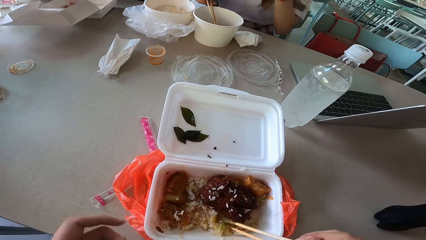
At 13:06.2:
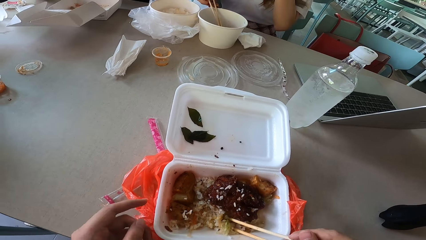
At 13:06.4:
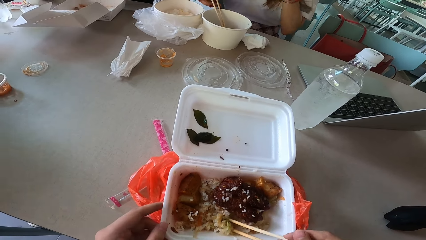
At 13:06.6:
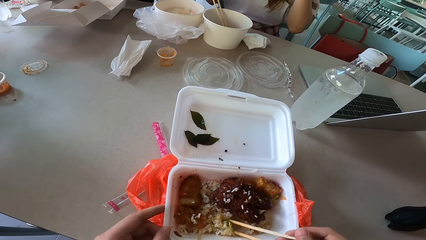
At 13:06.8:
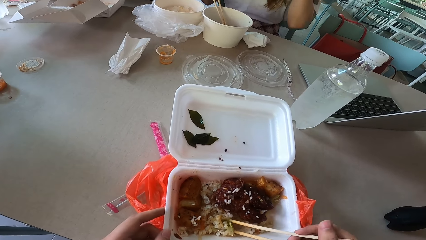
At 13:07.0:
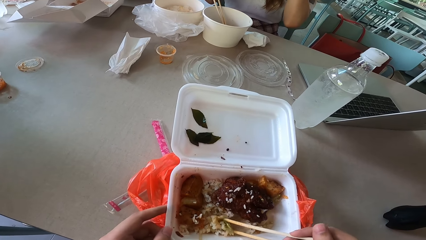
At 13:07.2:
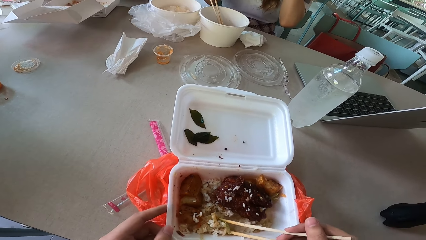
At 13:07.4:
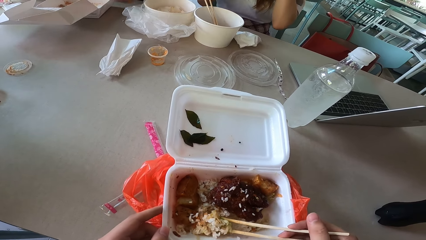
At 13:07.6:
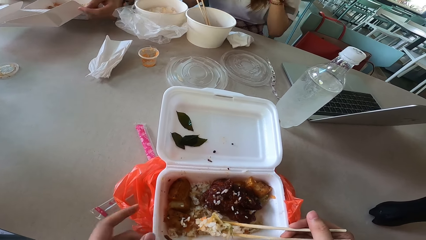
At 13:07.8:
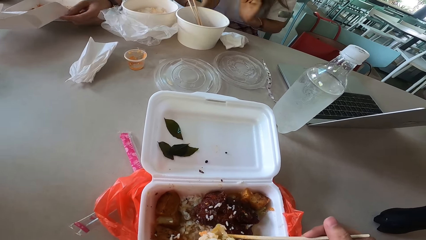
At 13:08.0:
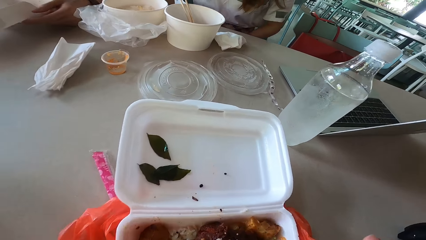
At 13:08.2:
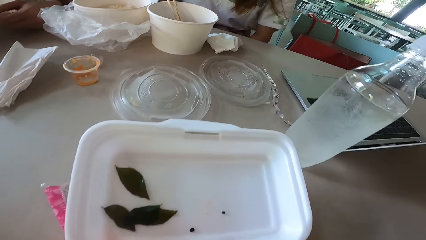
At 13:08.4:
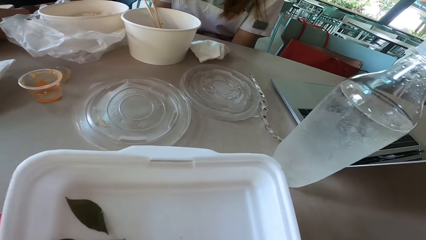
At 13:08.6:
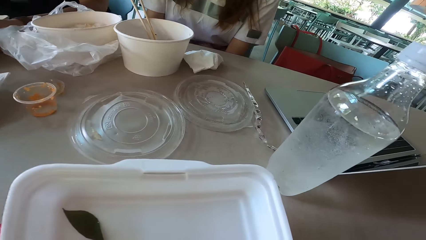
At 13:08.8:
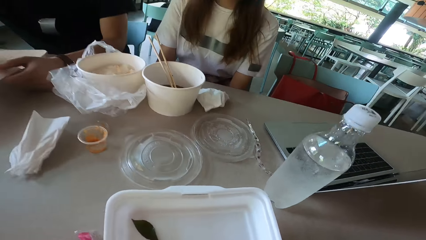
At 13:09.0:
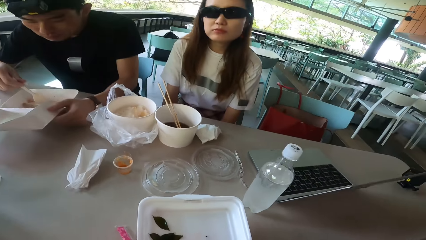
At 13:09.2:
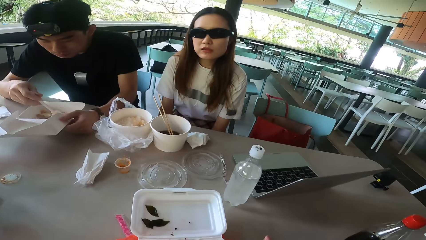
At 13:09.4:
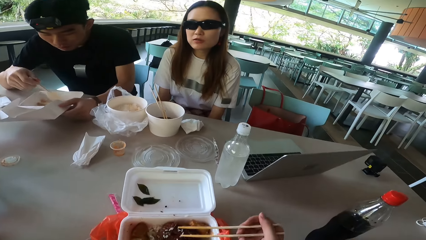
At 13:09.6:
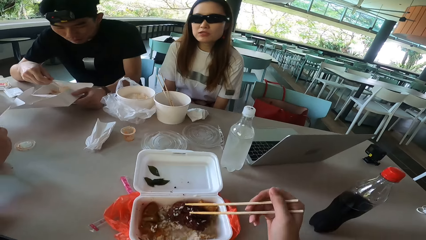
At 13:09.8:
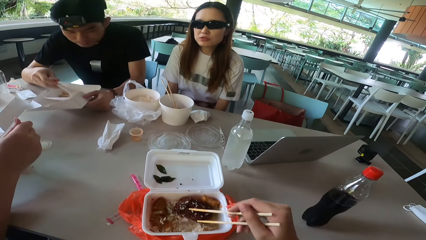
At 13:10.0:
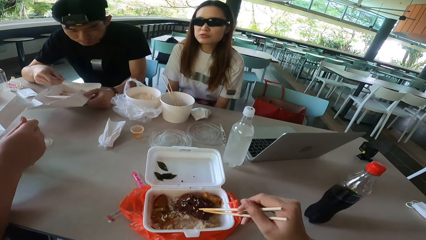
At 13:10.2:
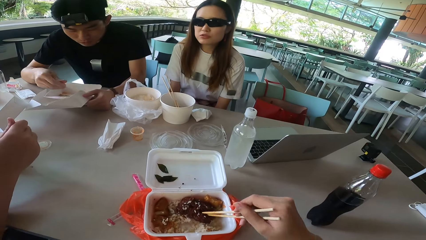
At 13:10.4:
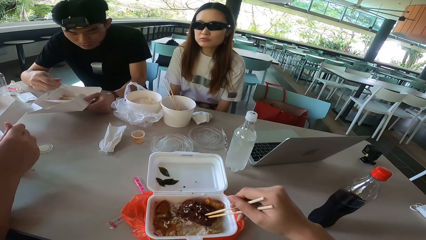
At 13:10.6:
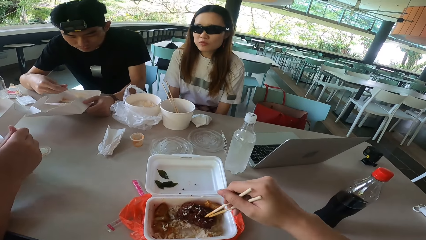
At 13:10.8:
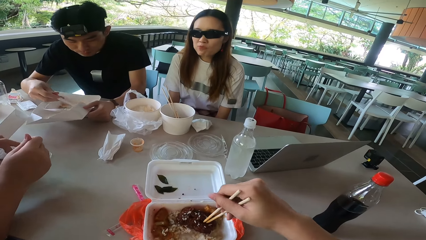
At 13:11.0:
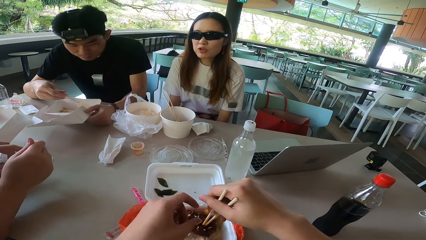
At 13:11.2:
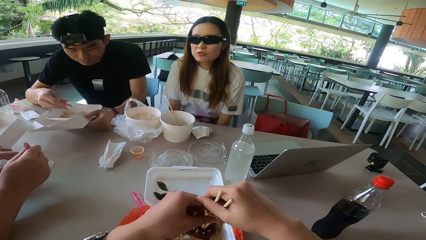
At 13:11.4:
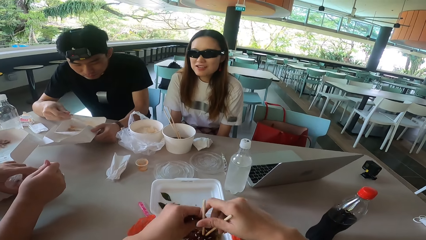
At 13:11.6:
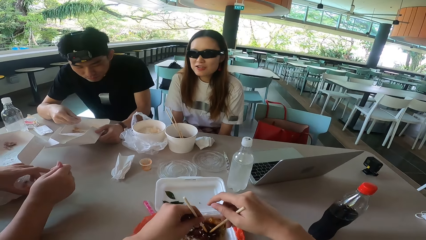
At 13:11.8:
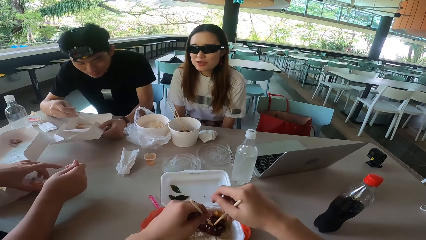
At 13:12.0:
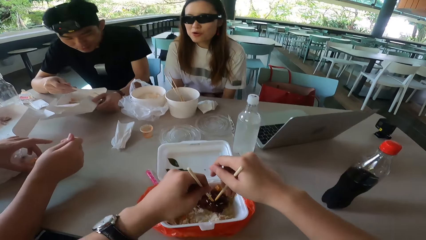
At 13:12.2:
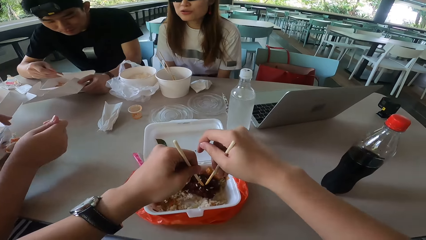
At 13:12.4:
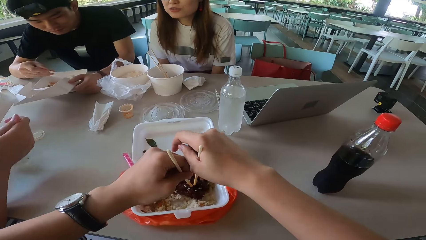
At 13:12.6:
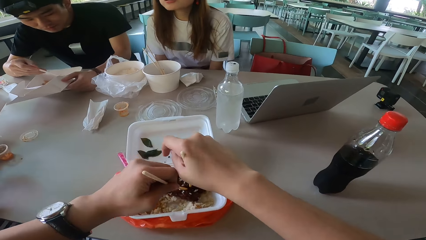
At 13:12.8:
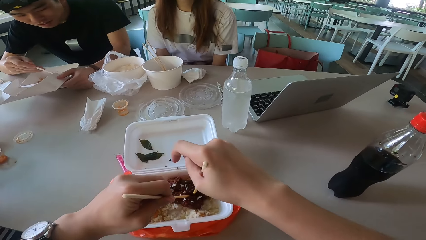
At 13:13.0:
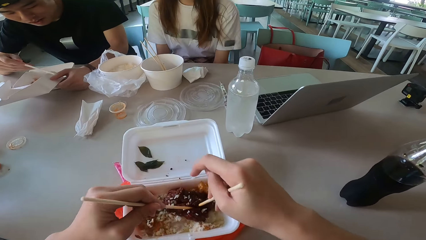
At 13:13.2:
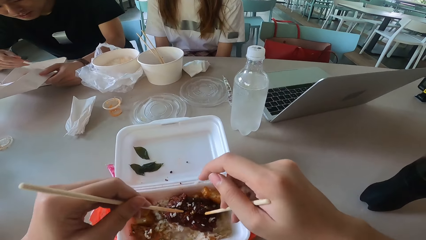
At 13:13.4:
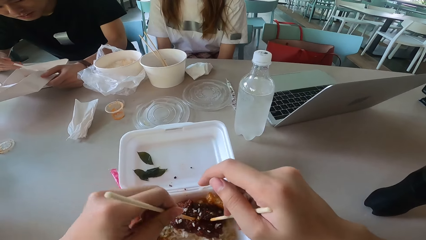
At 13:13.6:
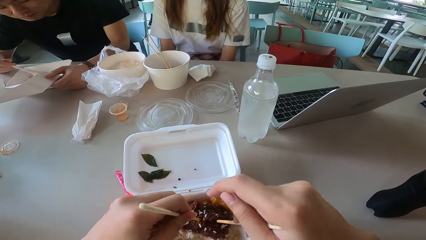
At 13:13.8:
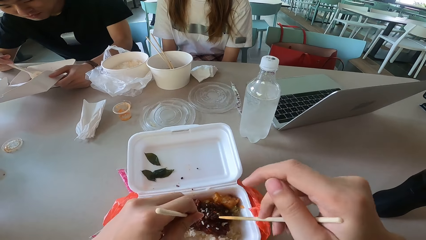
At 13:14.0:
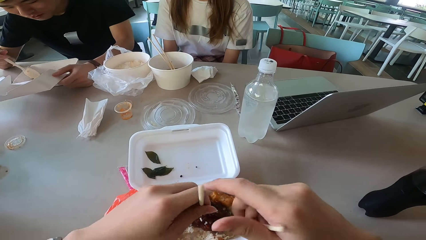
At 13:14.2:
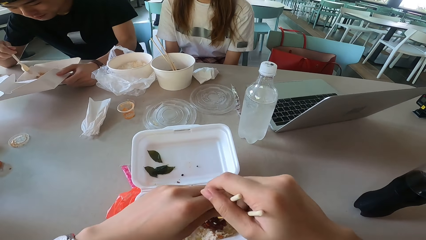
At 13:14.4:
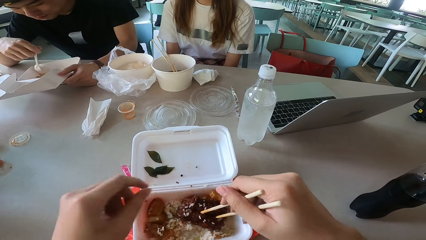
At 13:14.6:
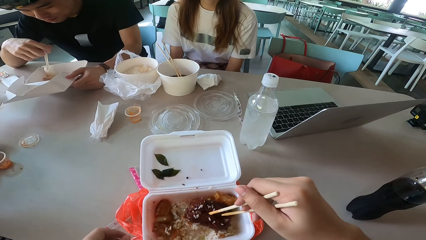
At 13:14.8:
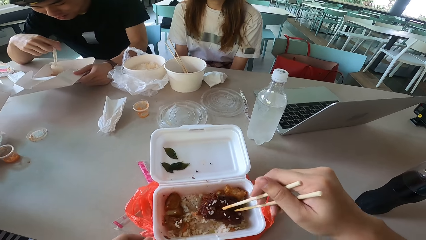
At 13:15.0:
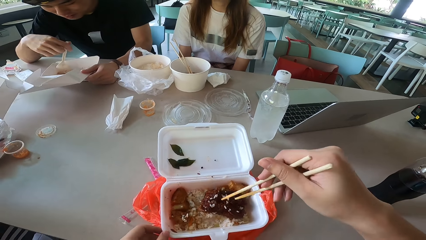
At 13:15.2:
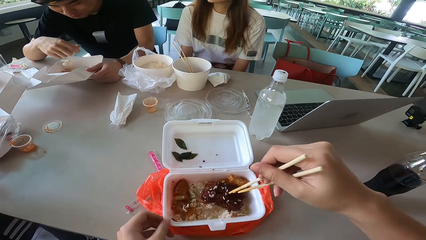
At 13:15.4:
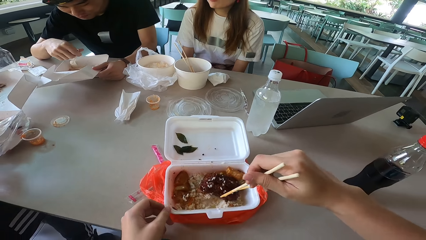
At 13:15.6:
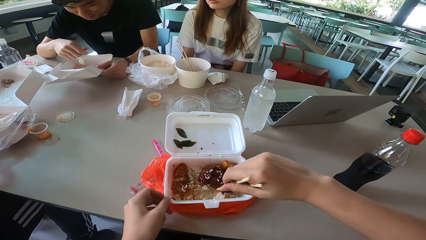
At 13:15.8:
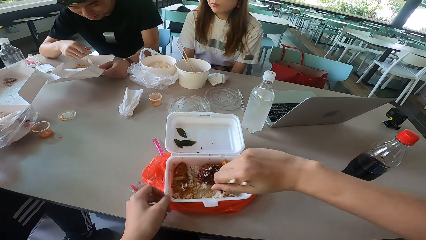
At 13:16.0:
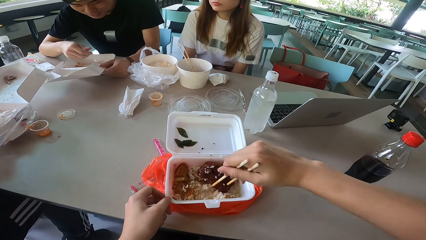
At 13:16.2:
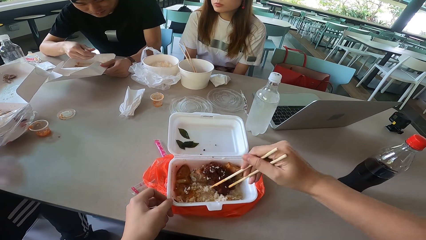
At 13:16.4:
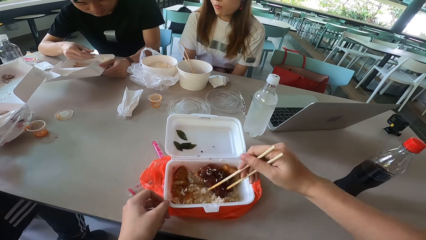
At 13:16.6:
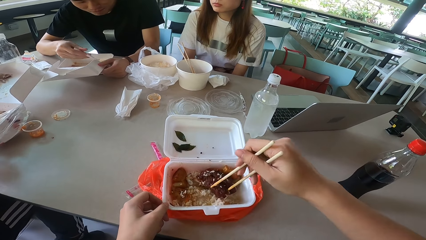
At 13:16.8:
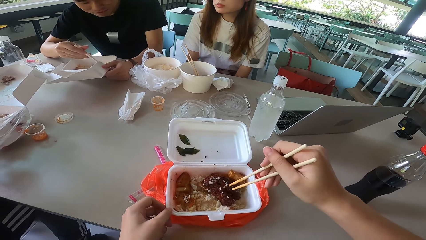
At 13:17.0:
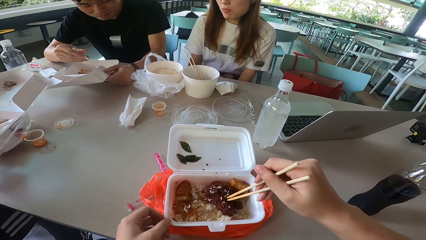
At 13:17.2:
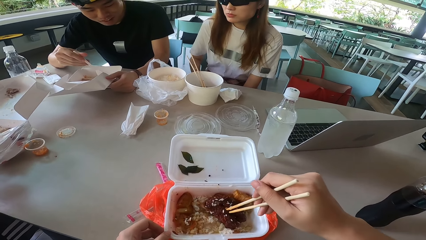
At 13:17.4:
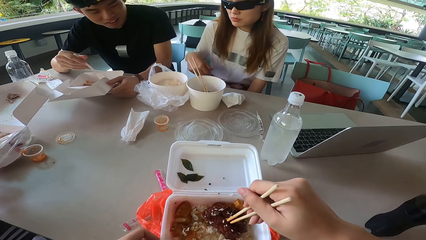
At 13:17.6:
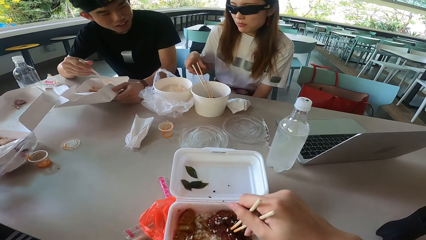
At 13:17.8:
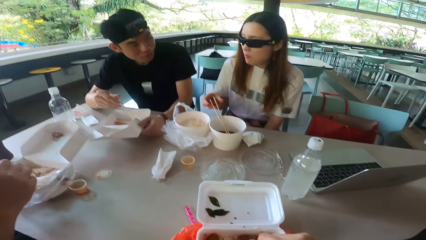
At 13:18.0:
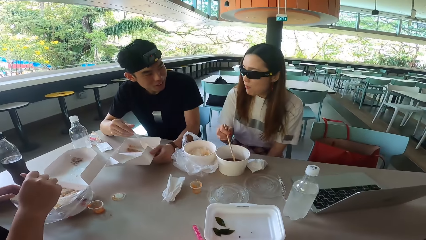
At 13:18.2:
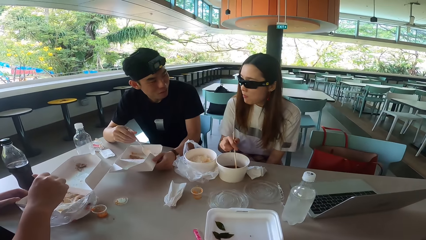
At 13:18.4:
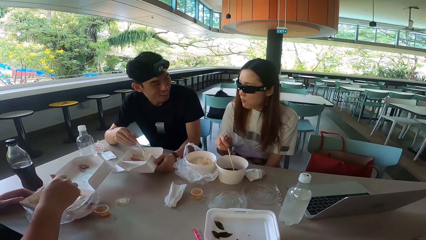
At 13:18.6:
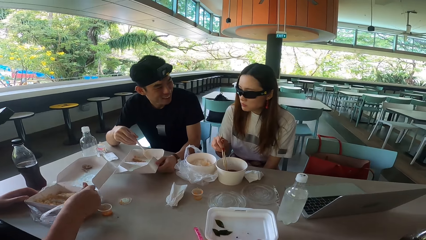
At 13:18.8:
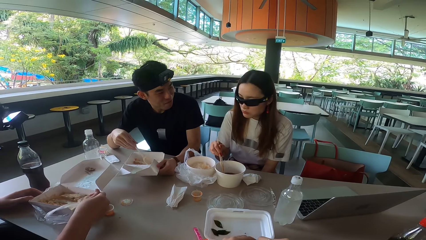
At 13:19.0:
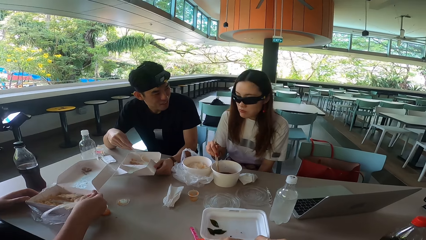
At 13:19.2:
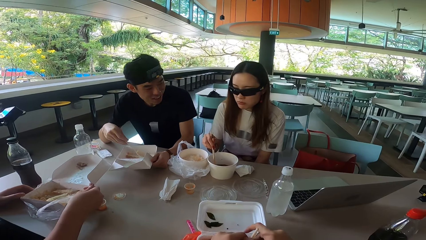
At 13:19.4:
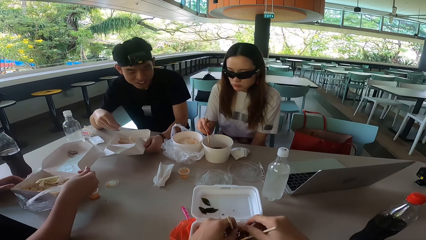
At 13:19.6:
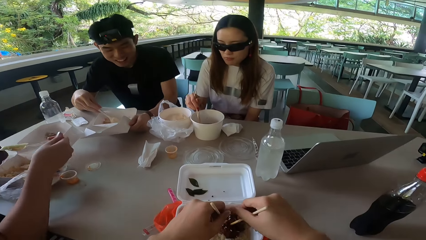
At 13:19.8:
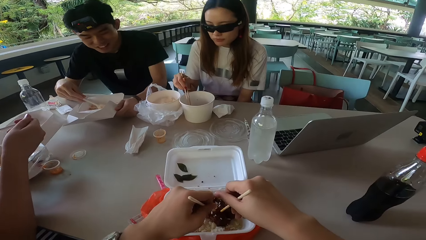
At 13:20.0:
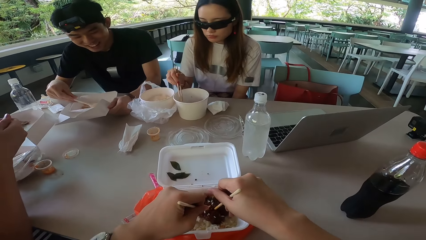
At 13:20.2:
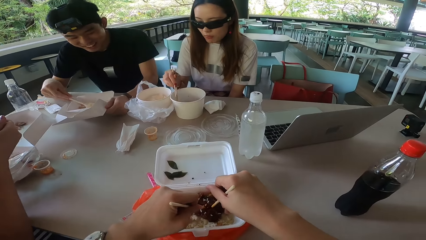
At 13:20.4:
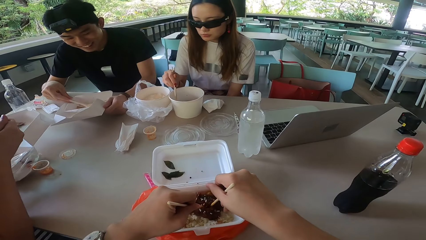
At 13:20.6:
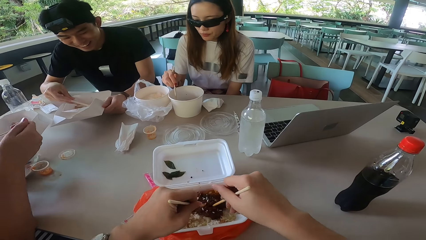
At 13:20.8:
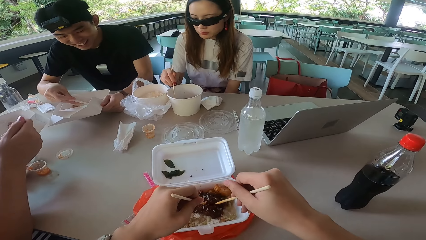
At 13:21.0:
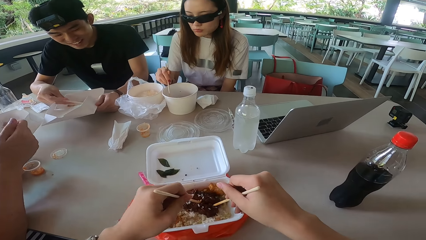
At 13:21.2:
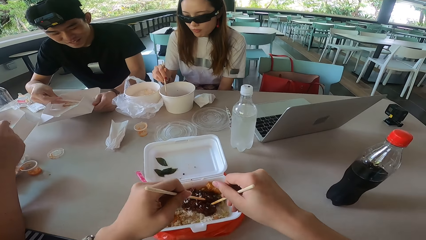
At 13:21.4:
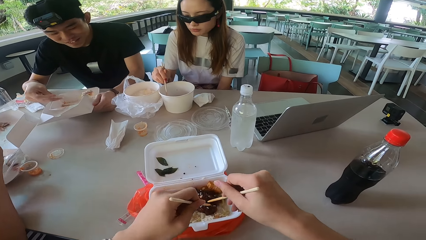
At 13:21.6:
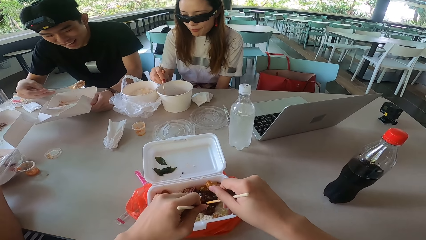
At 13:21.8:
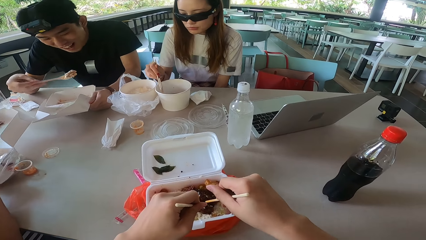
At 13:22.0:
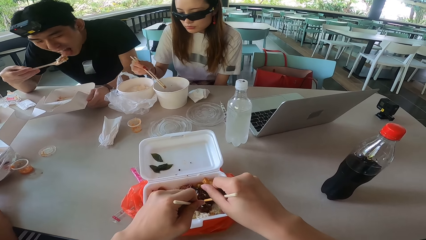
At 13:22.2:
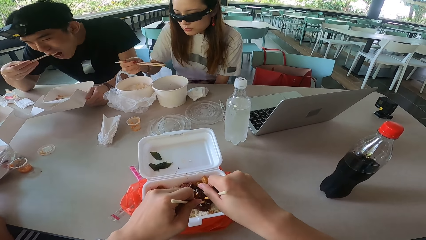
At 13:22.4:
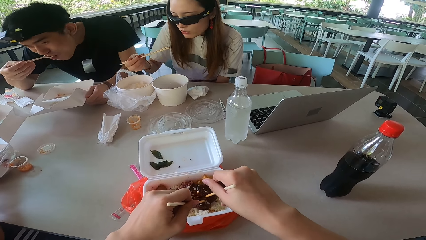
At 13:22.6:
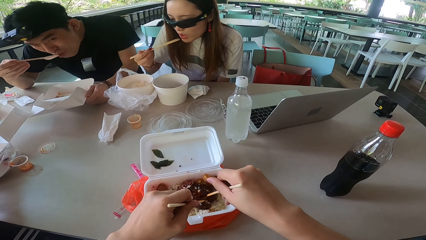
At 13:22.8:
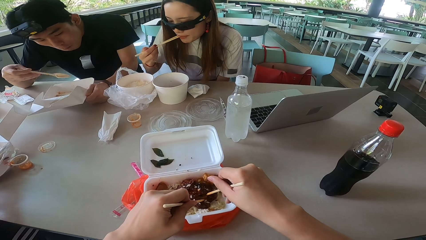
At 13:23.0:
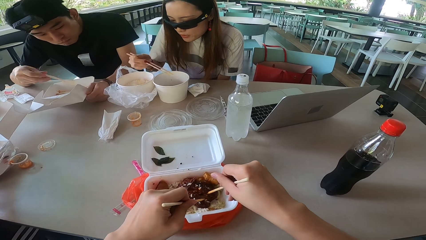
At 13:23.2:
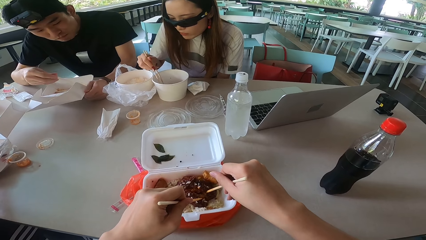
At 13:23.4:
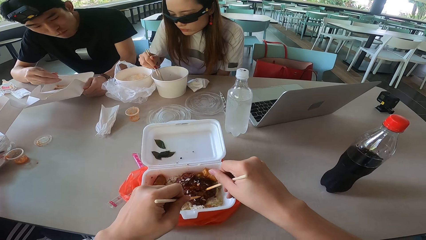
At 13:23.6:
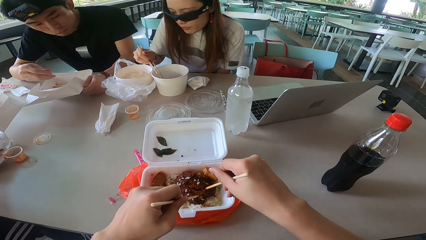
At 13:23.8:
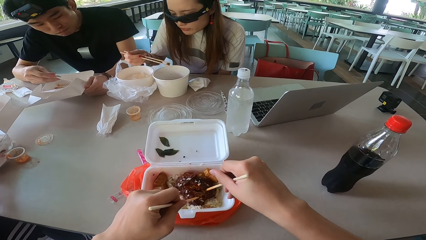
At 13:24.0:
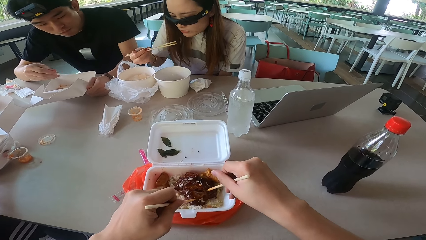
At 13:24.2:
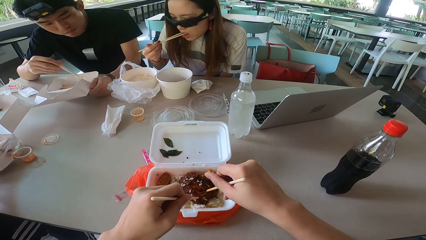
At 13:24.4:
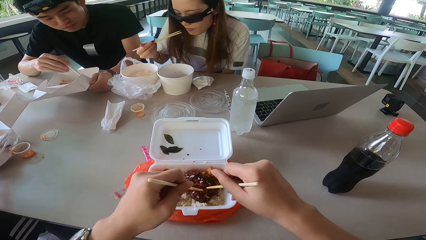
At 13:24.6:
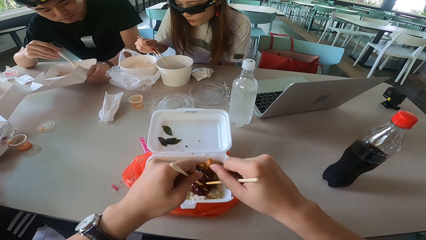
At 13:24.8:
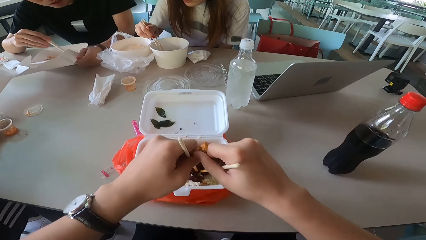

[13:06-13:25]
The camera wearer picks rice with chopsticks. A woman lowers her hands and raises her hand. The camera wearer holds the tin. He pulls his hand off the tin and picks something. He looks around. The woman talks to the camera wearer, a man and another man. The first man gathers something. The camera wearer holds the chopstick with his left hand. He picks meat with the chopsticks. He switches the chopstick to the other hand. The woman talks to the other man. The other man scoops sauce. The camera wearer presses something. The other man puts the sauce in something. The camera wearer tears the meat with the chopstick. The first man collects the food with a spoon. The camera wearer switches the chopstick to the other hand. He releases the chopstick and lowers his left hand. He moves something. He holds the meat with the chopsticks. The woman holds chopsticks and raises her hand. The woman picks the chopsticks. The first man turns left. The other man eats something. The other man scoops food with the chopsticks. The first man turns forward and talks to the woman. The camera wearer tears the meat with the chopsticks. The woman picks something with the chopsticks. The first man eats the food. The woman eats something. The first man collects the food with the spoon. The camera wearer tears the meat with the chopsticks. The woman eats something.
